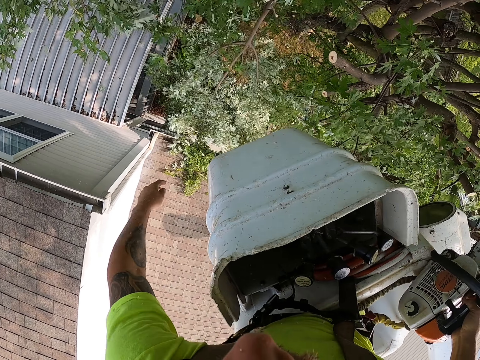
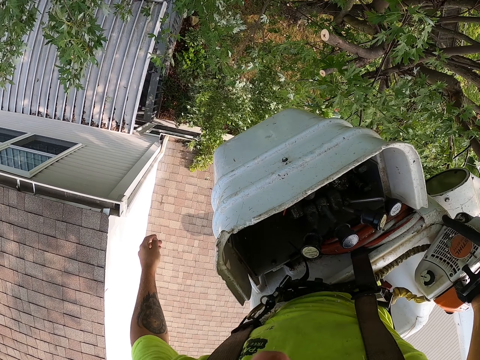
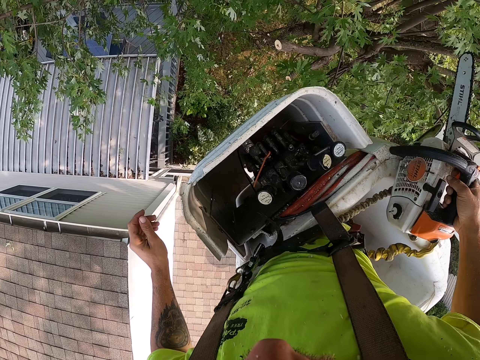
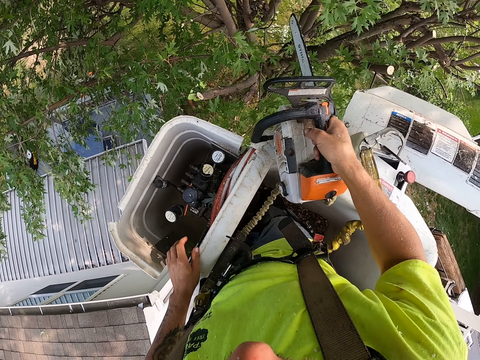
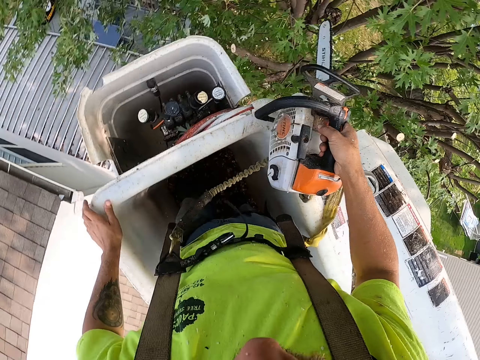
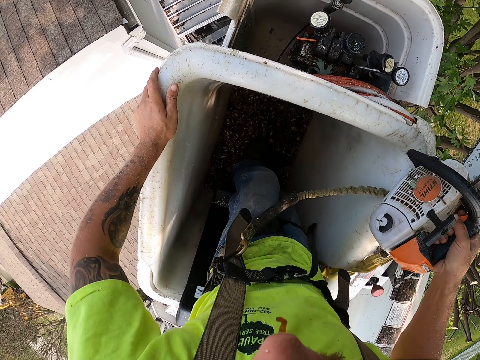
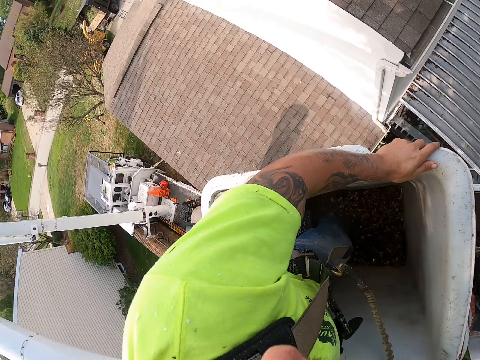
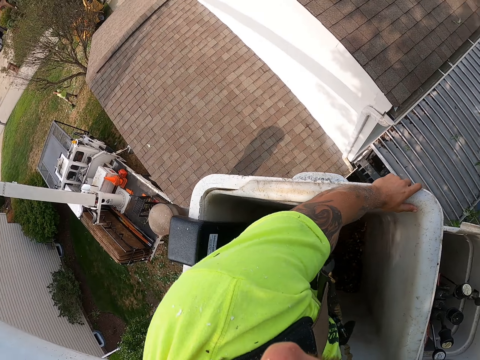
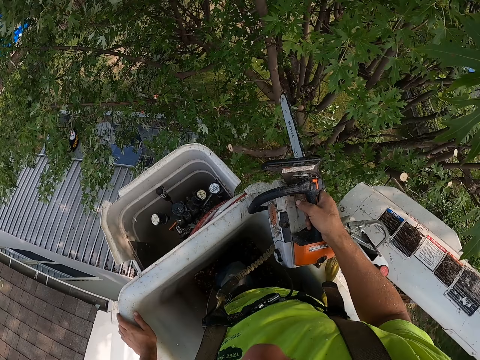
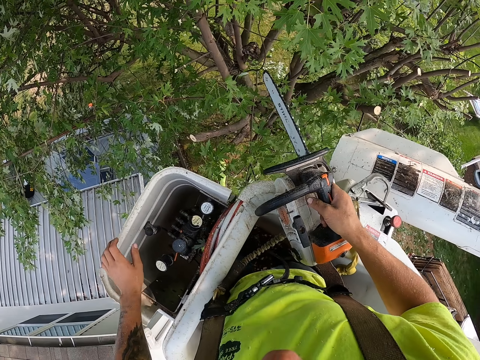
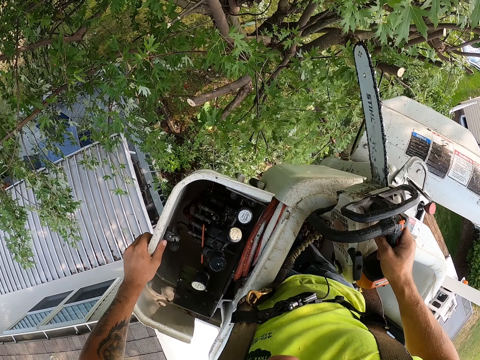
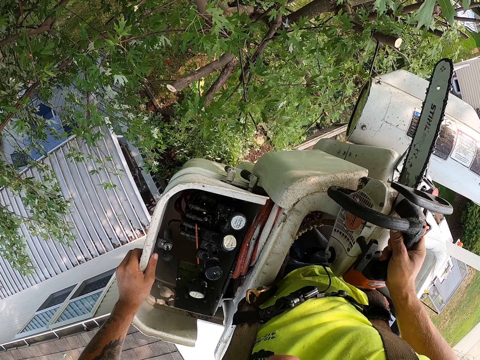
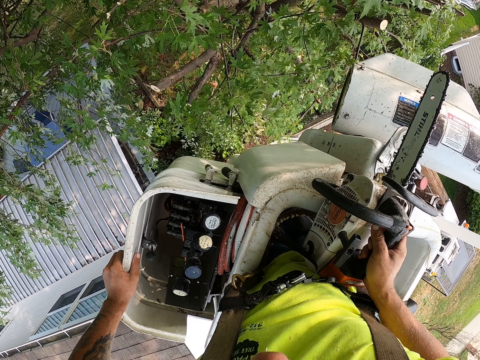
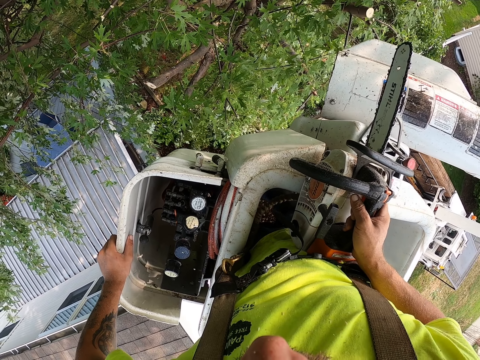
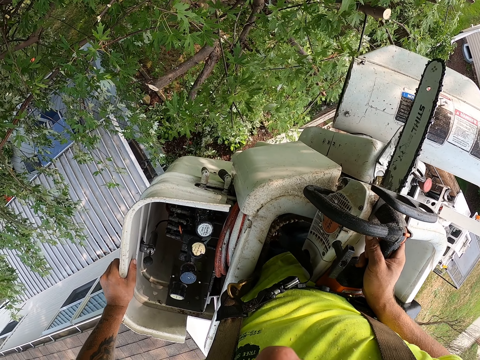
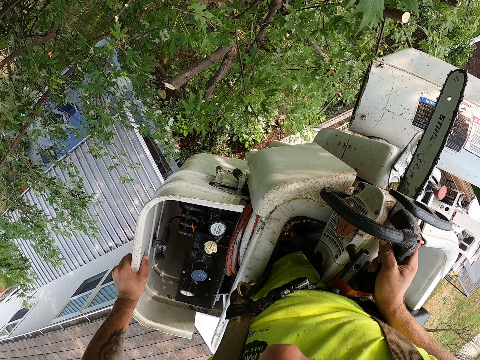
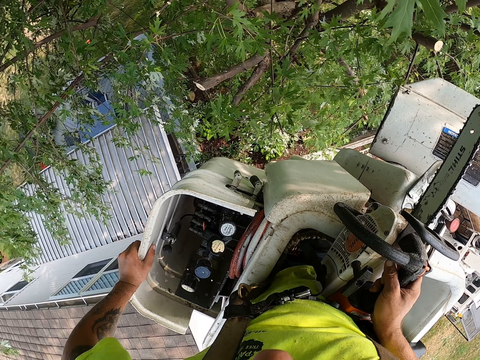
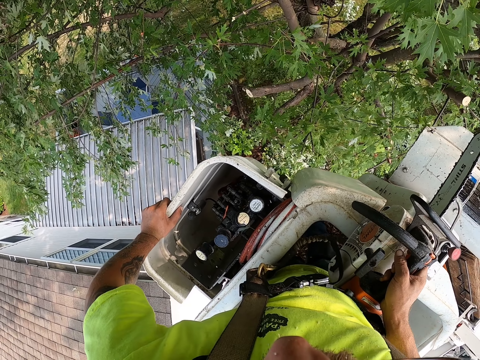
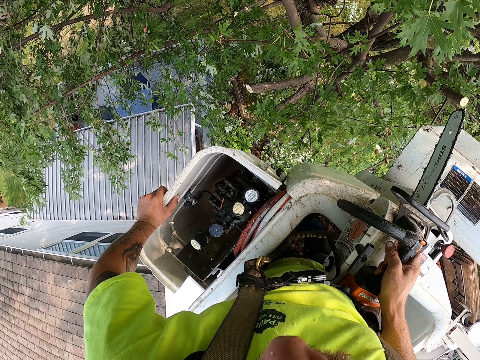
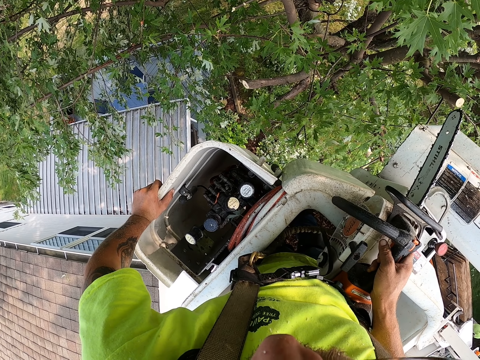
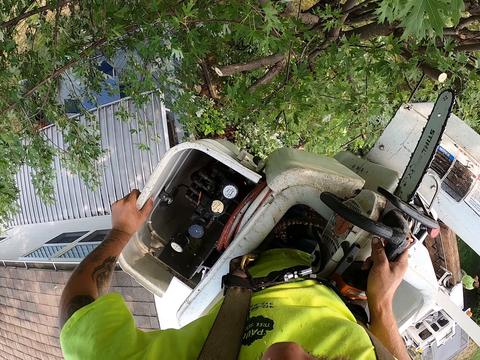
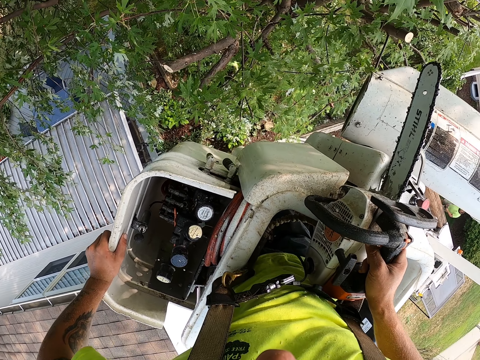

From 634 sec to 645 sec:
The camera wearer places his left hand on the cherry picker. He looks around.

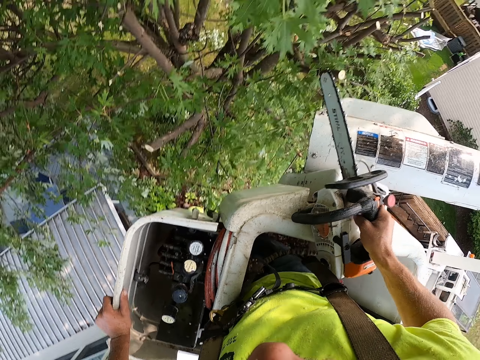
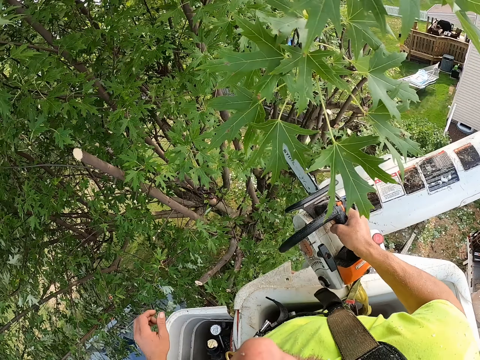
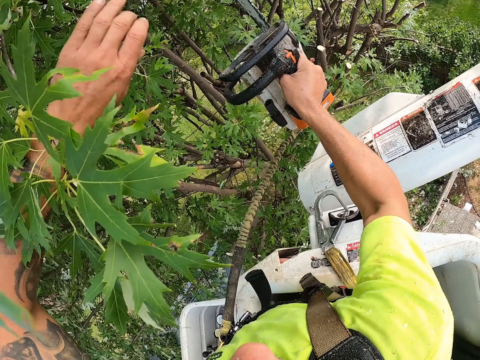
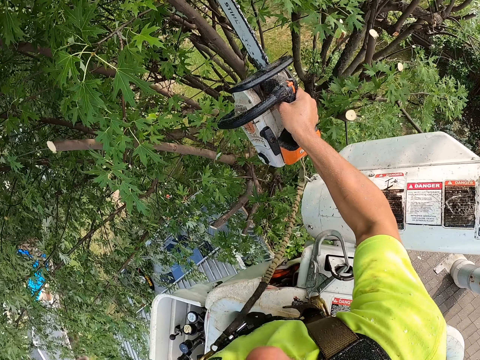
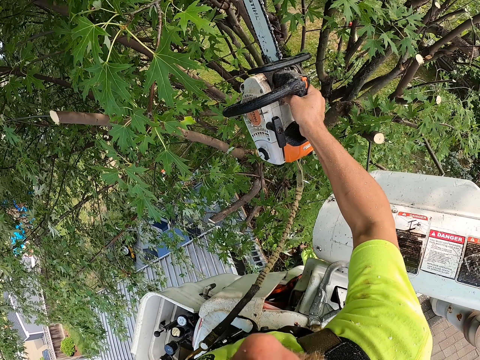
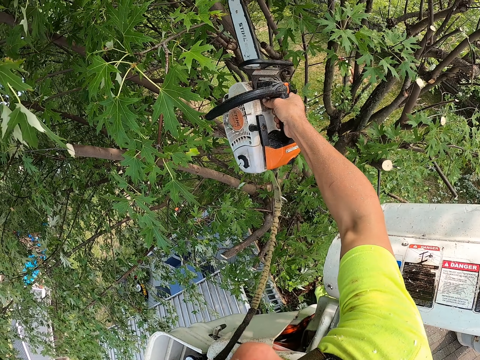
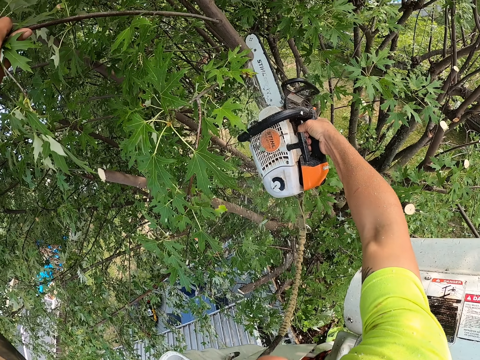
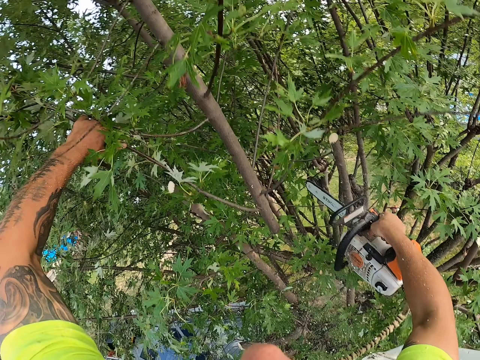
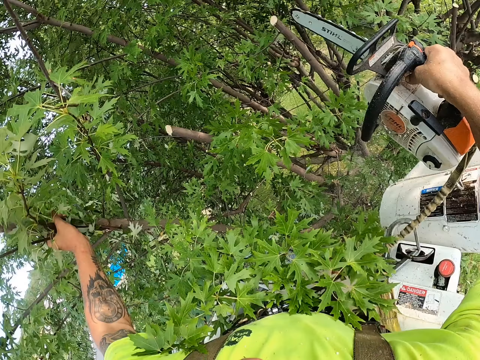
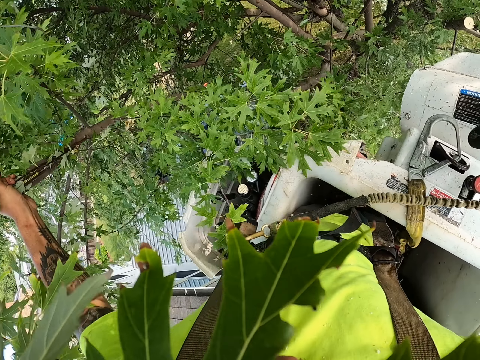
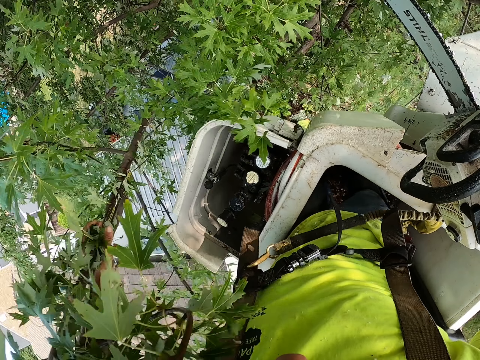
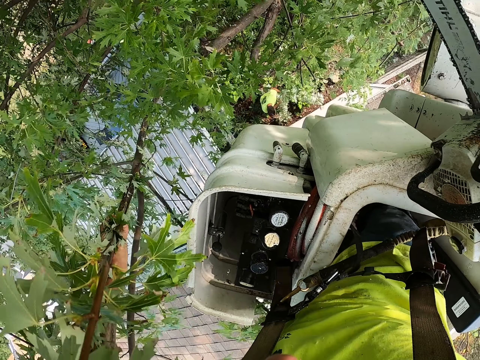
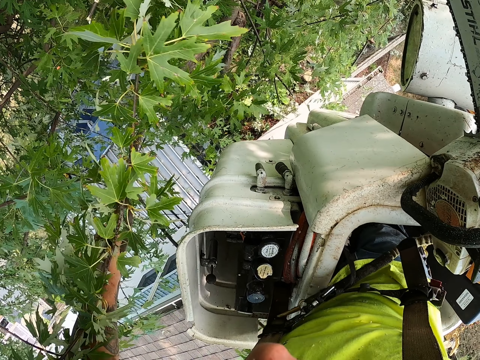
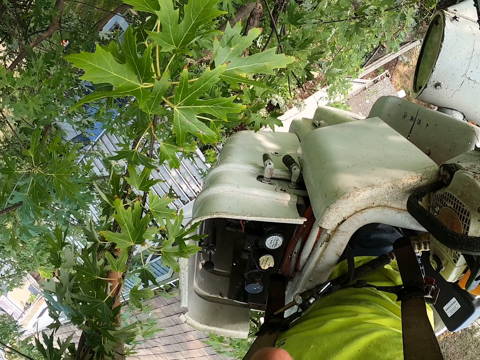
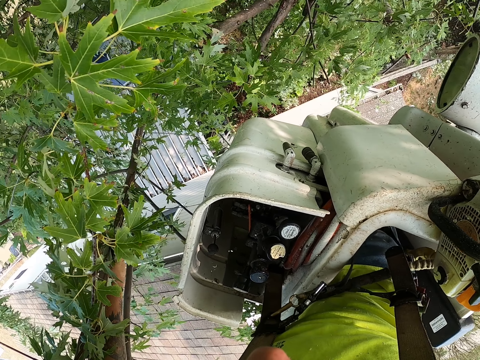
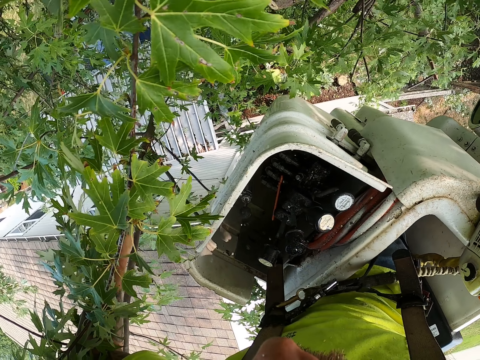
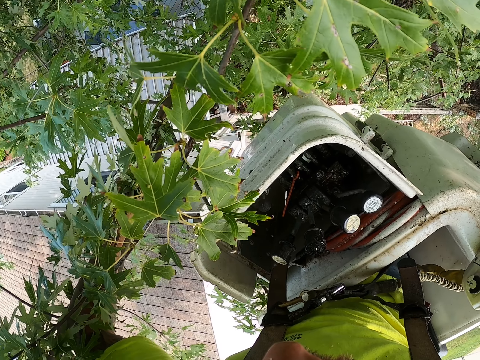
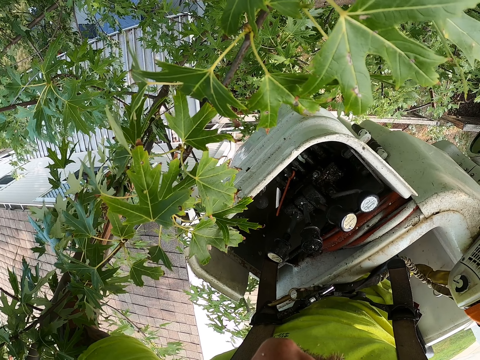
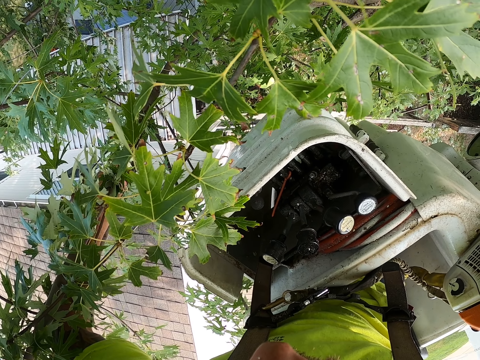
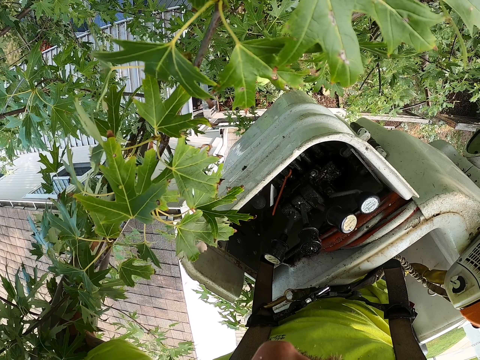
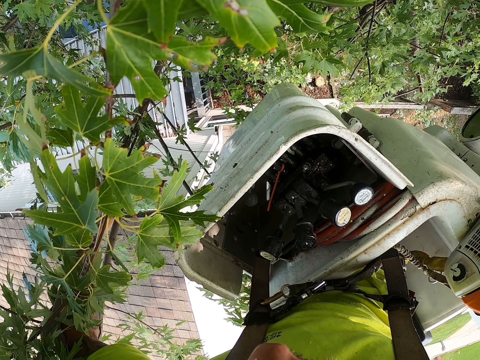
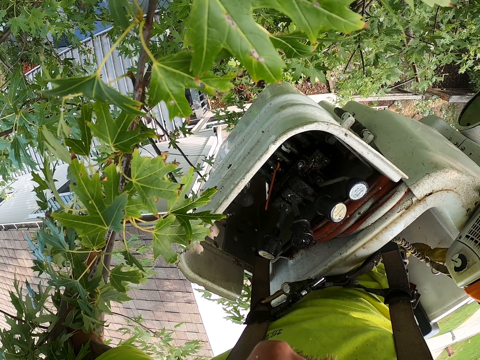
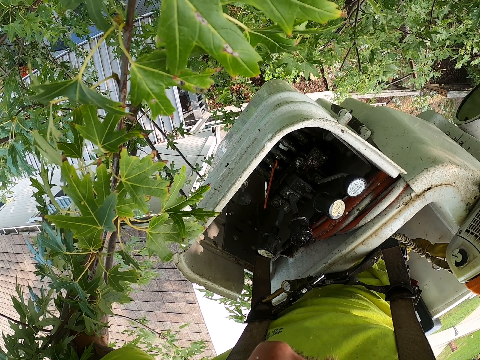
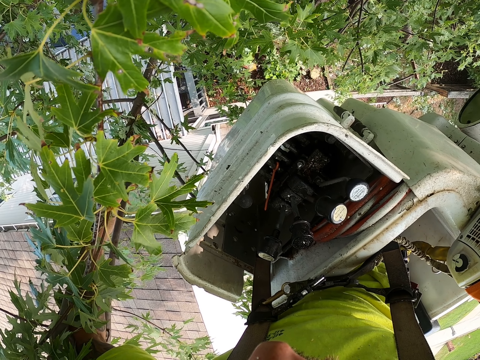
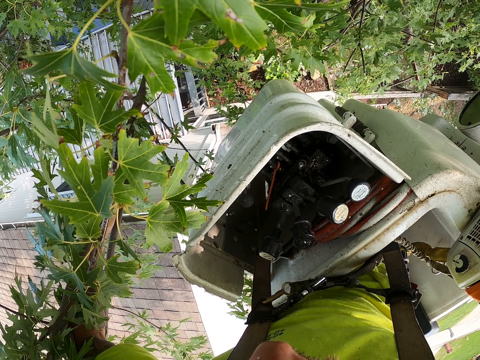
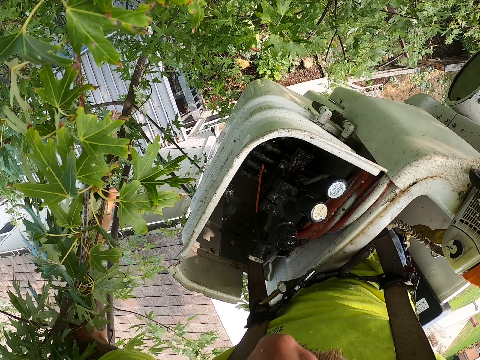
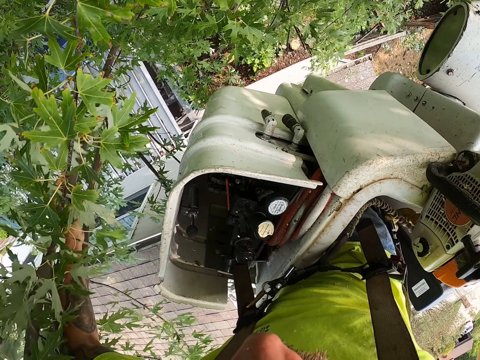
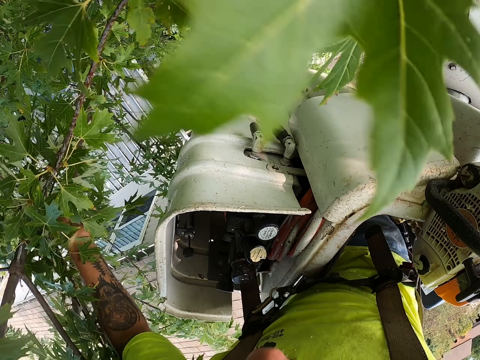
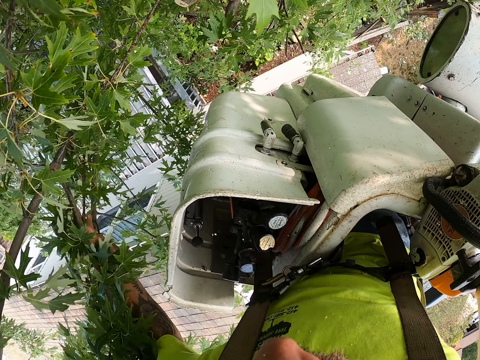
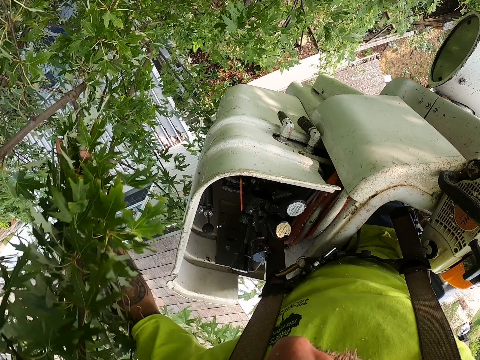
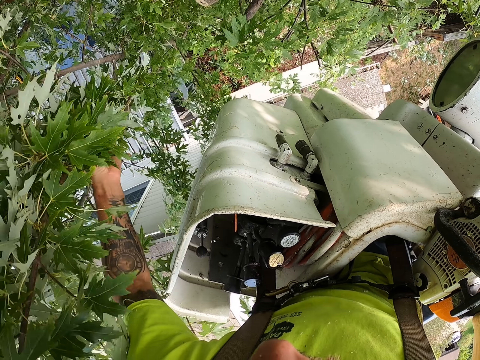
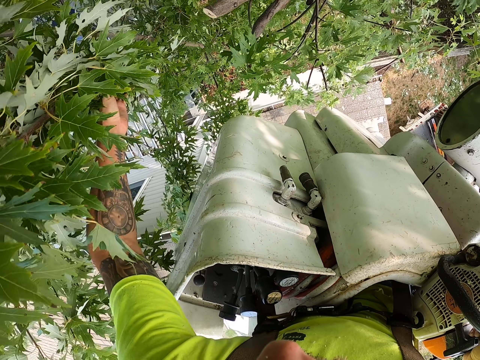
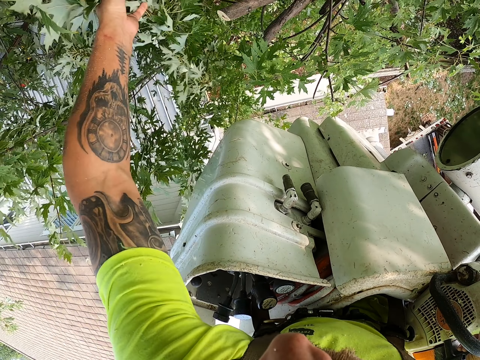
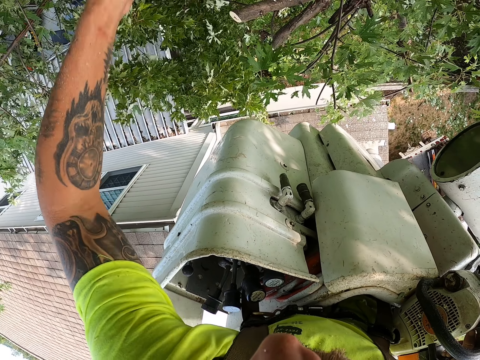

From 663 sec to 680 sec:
The camera wearer cuts the tree branch with the chain saw in his right hand. He drops the branch. He holds the tree branch with his left hand. He drops the tree branch to the ground from the cherry picker with his left hand.
